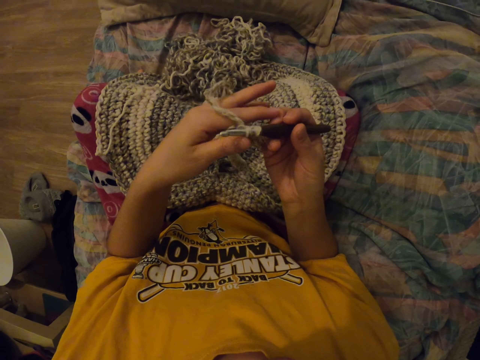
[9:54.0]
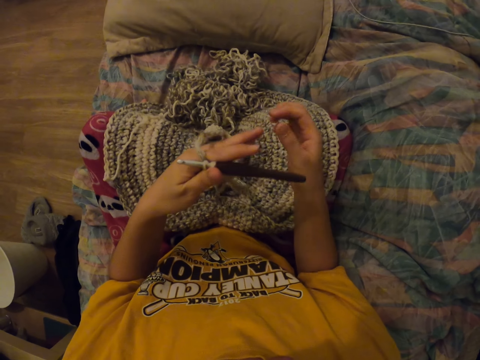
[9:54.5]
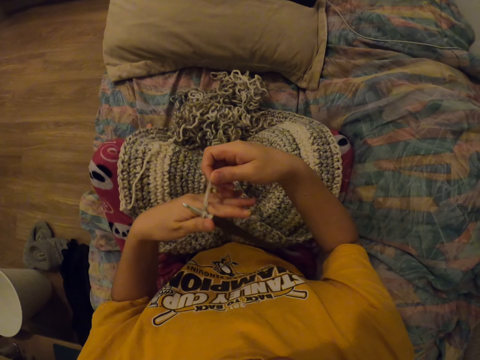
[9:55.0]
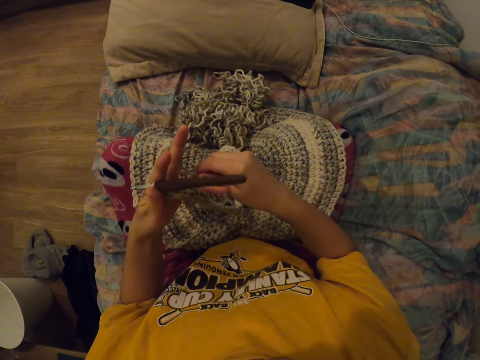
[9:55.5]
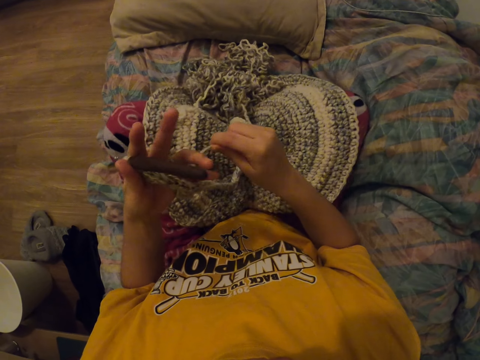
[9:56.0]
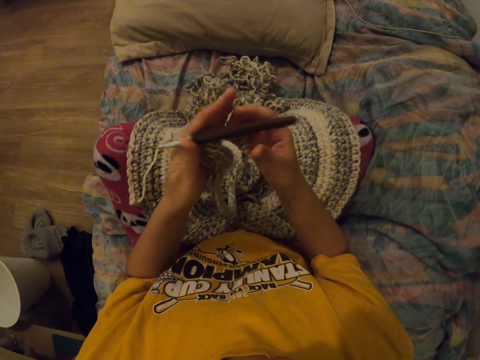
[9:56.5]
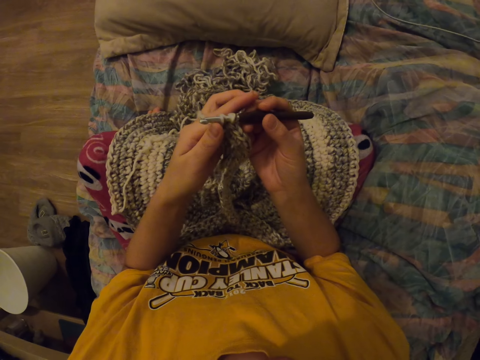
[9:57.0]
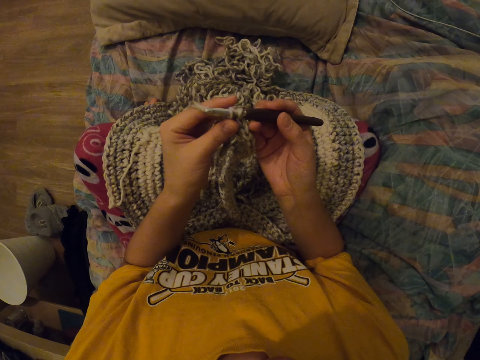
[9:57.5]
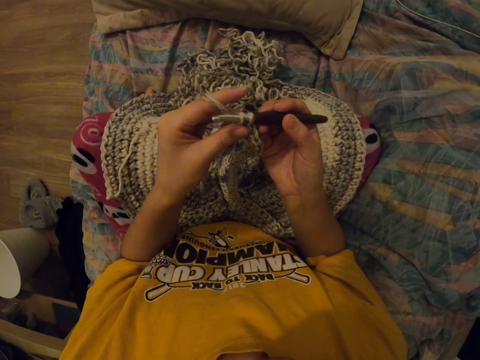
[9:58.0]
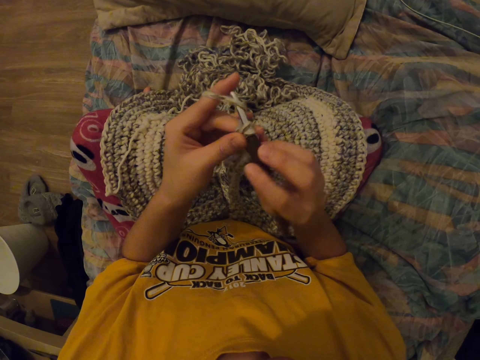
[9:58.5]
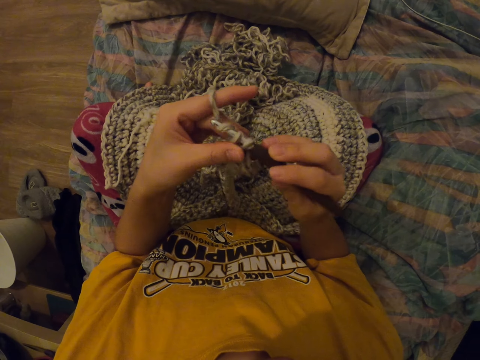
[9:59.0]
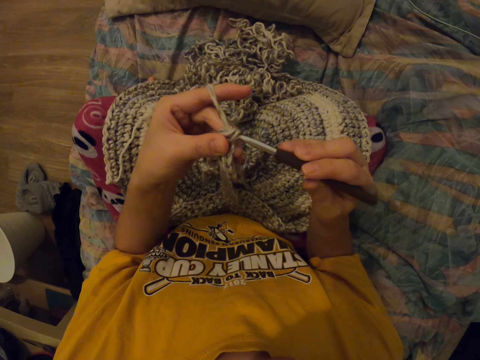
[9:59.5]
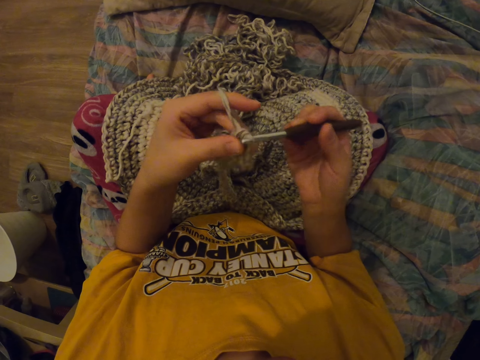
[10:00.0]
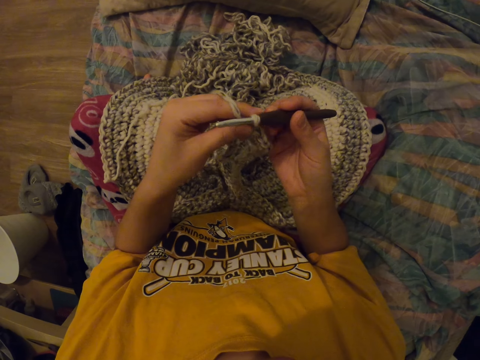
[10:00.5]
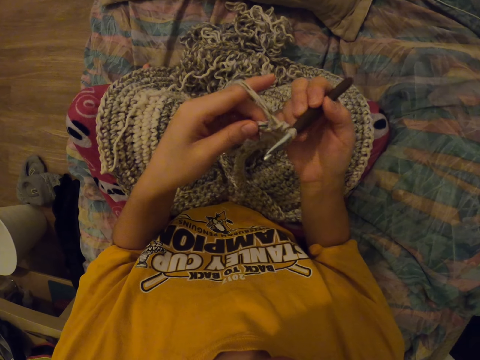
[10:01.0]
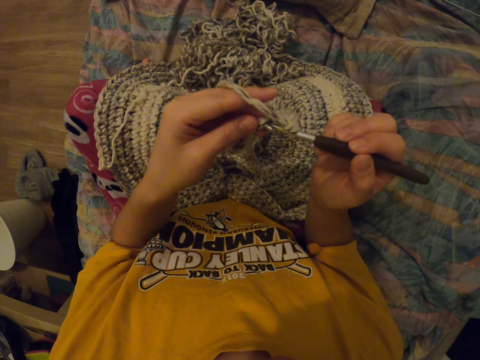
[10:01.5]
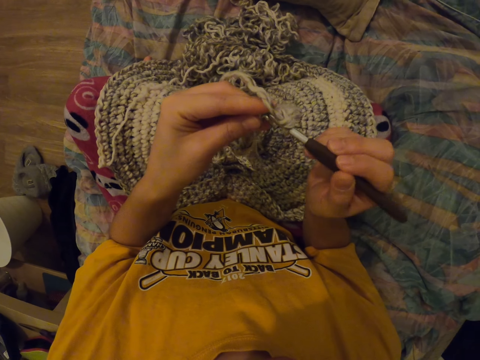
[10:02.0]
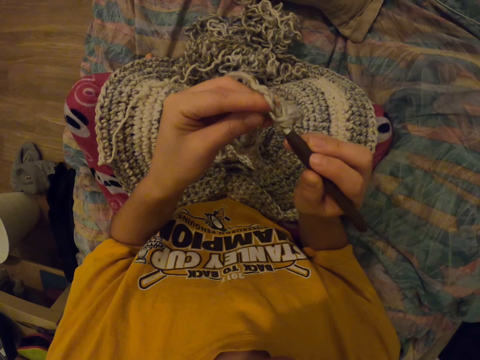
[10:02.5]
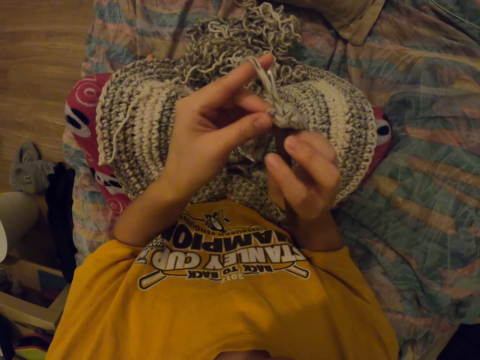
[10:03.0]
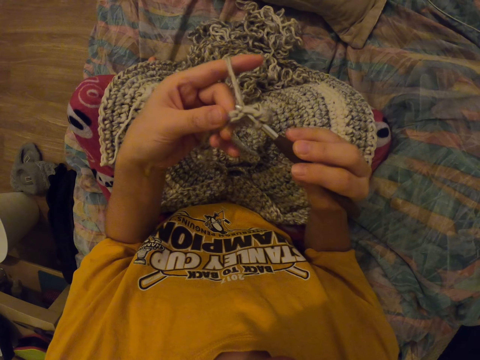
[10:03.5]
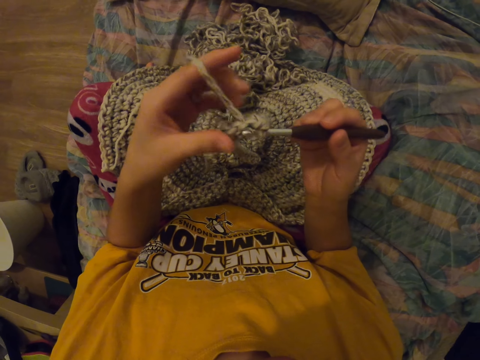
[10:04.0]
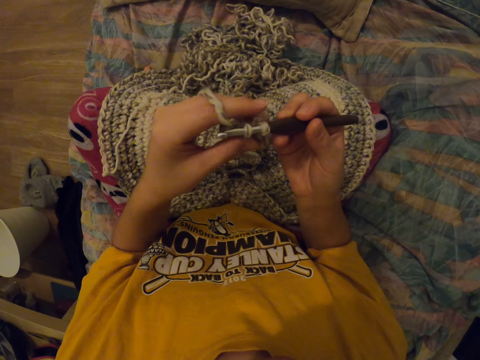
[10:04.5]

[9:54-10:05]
The camera wearer winds the thread on her hand. She interlocks a loop of thread with the crochet hook.

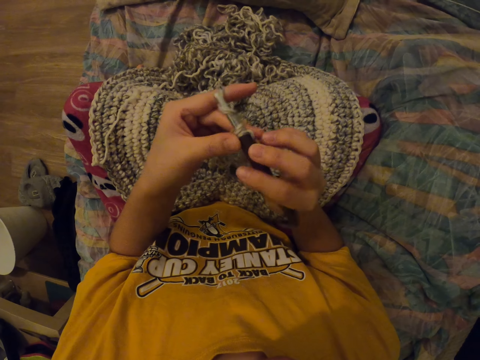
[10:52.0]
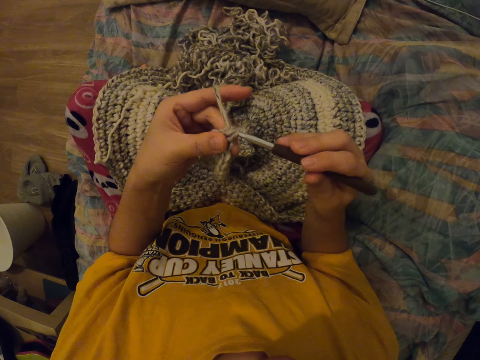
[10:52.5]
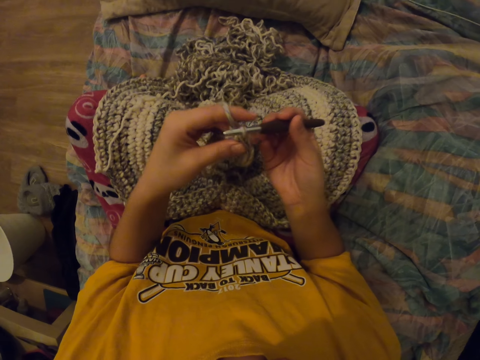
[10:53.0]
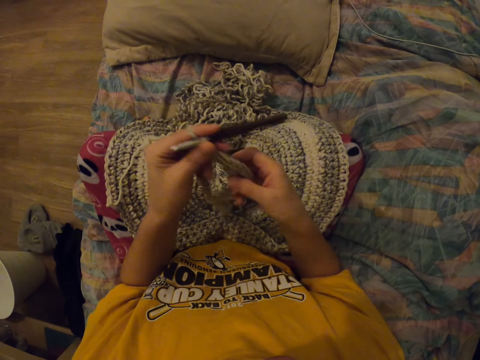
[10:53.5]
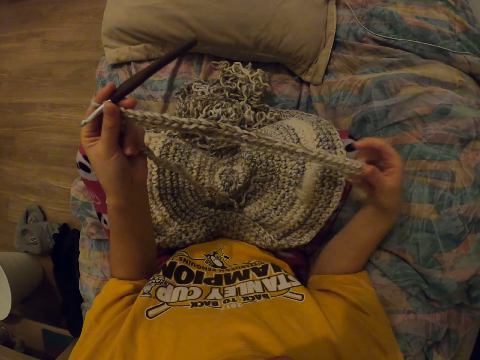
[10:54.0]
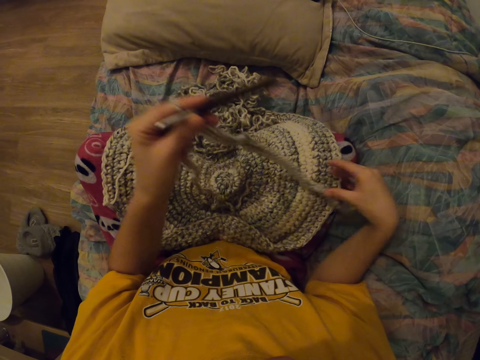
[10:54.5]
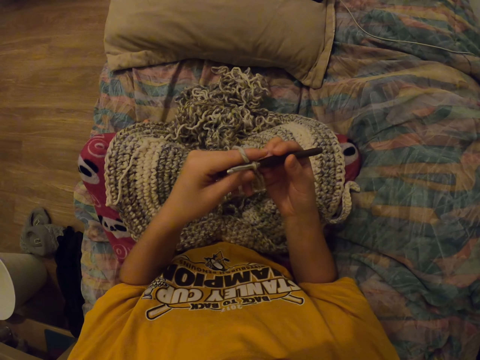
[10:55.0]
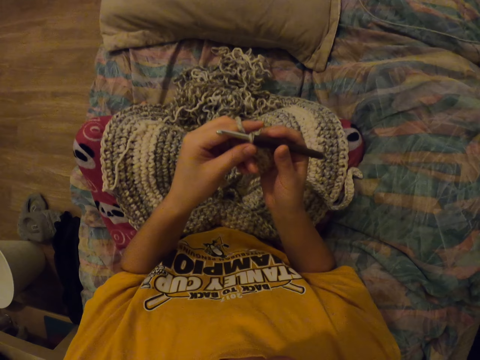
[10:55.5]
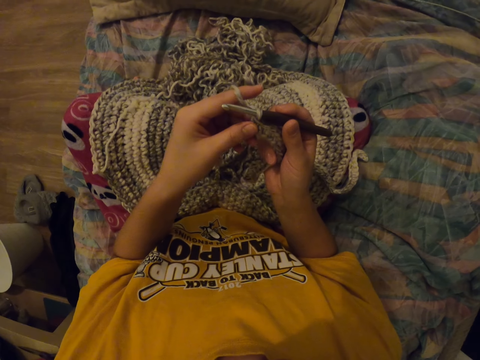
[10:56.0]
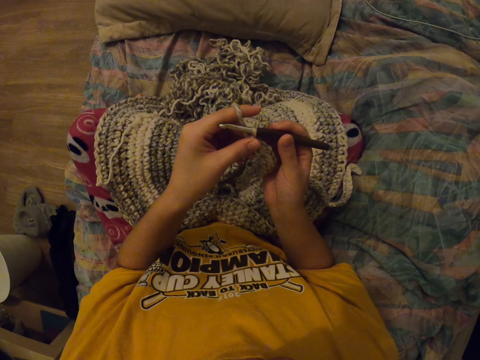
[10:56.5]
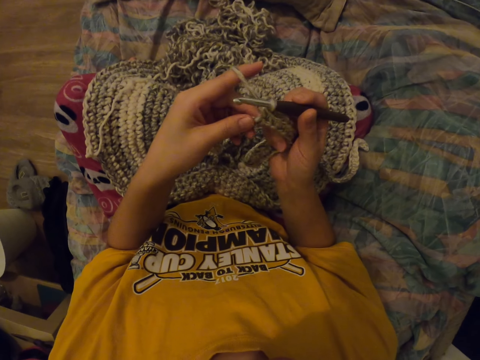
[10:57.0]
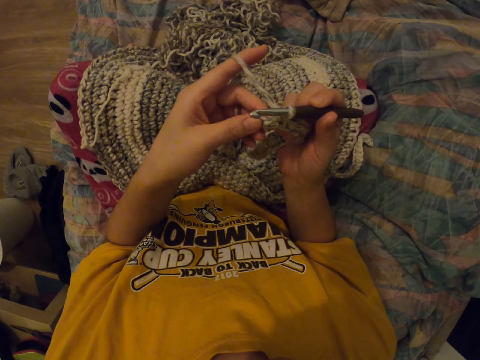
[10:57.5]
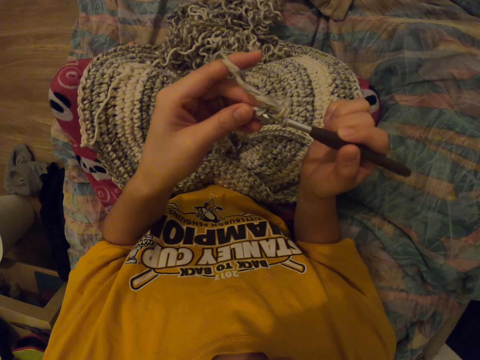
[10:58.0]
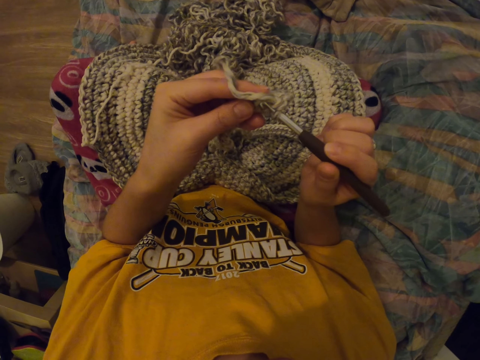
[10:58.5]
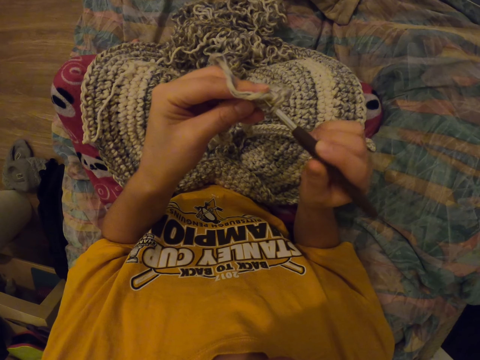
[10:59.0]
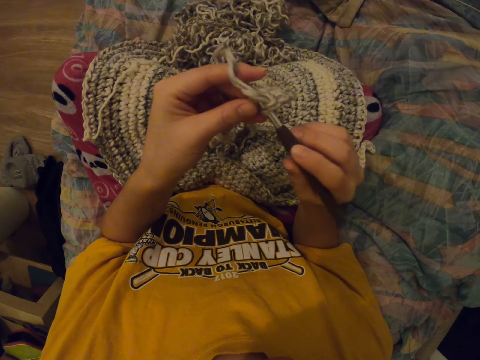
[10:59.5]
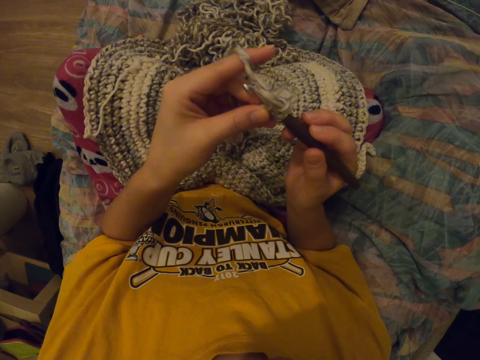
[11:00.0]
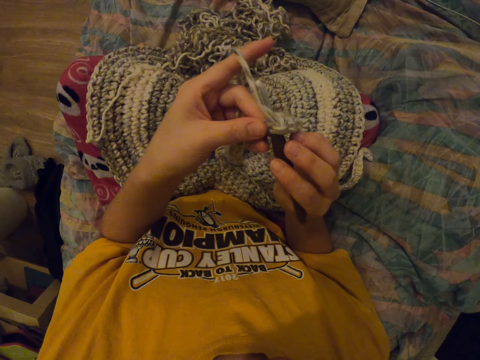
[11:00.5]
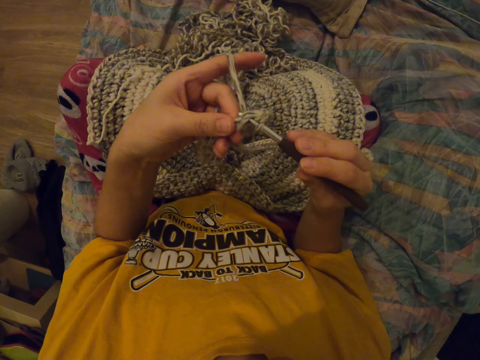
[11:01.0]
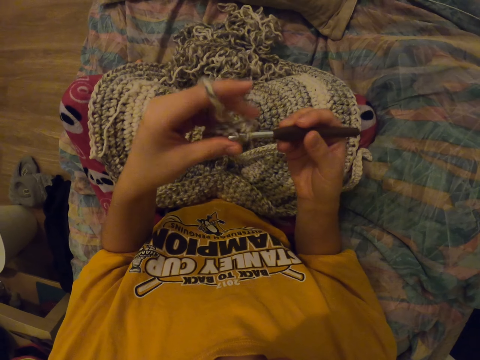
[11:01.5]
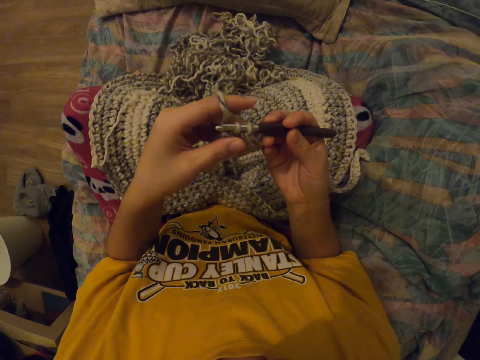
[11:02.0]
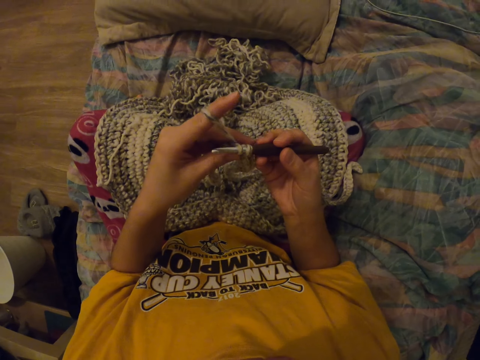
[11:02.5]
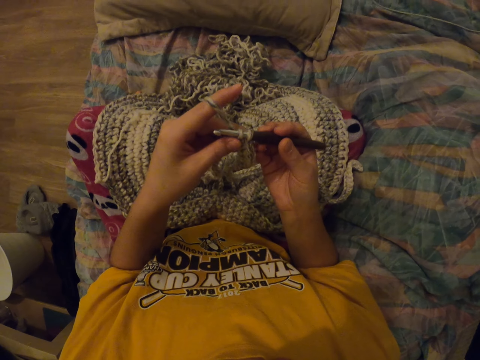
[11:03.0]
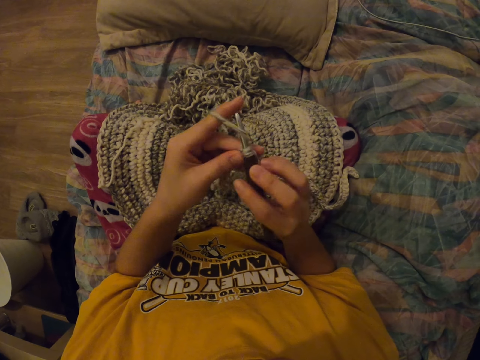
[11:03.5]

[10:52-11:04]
The camera wearer touches the garment. They hold the crochet hook. They interlock a loop of thread with the crochet hook.

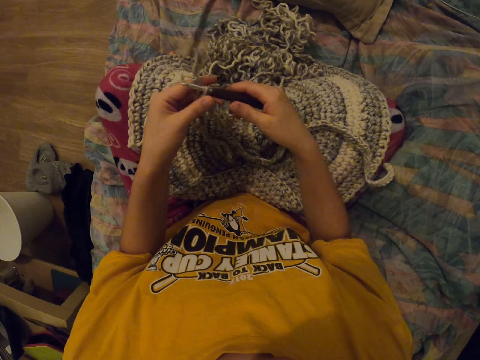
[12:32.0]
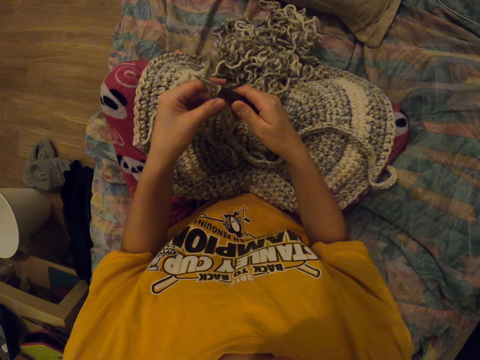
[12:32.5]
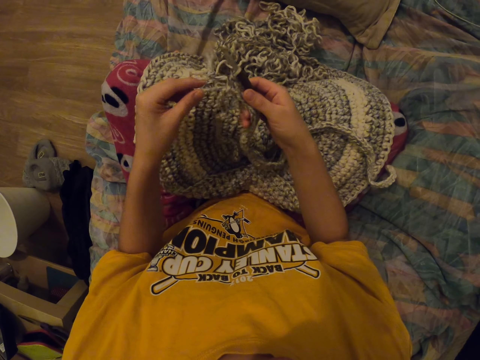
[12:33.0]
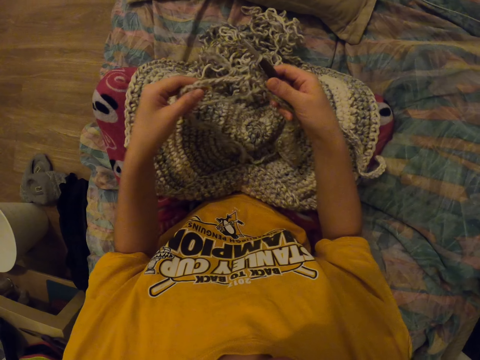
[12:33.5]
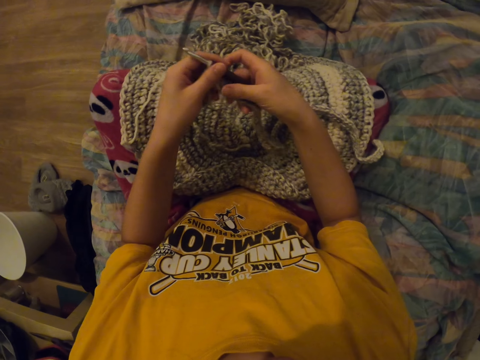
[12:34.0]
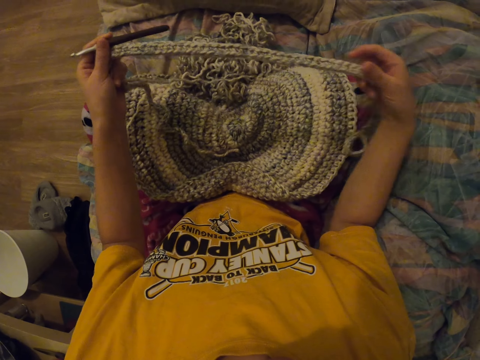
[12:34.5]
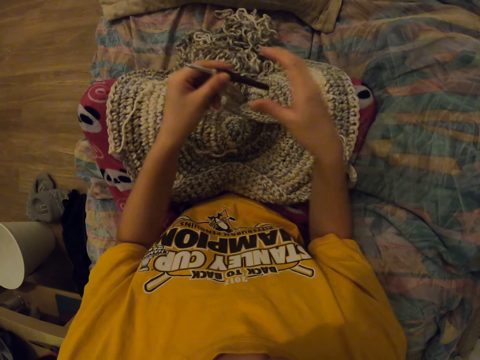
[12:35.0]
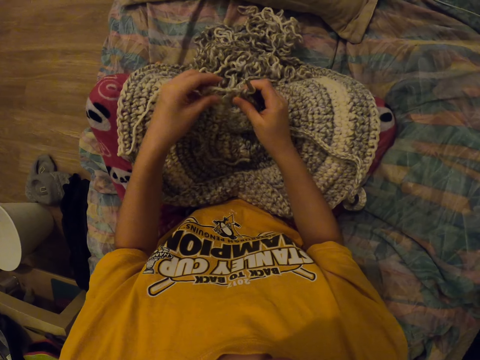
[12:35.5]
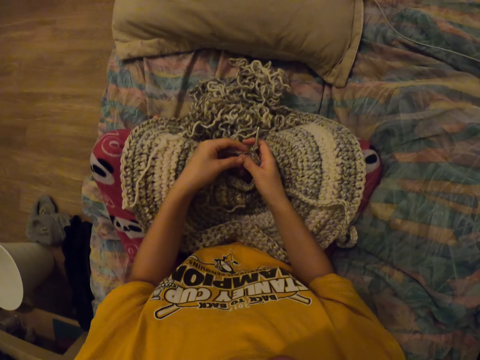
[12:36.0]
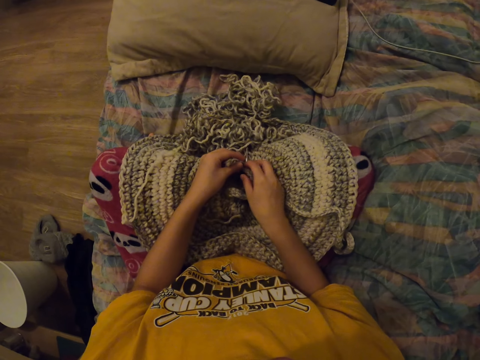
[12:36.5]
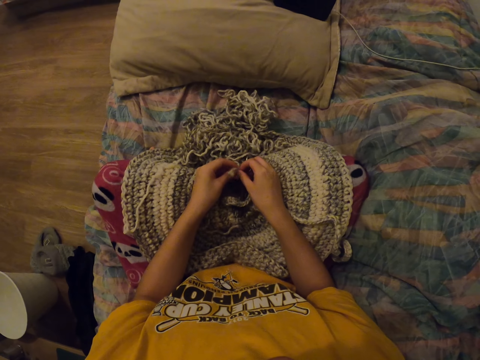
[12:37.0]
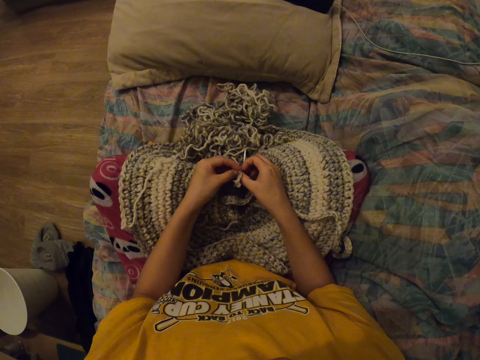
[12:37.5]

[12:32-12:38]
The camera wearer pulls the garment. They stretch the knitted thread. They put down the garment.
